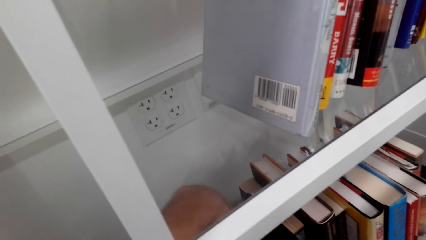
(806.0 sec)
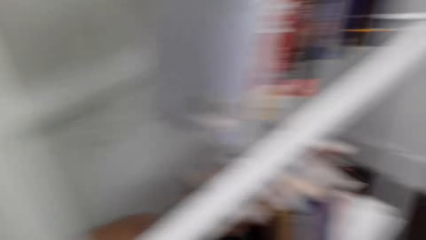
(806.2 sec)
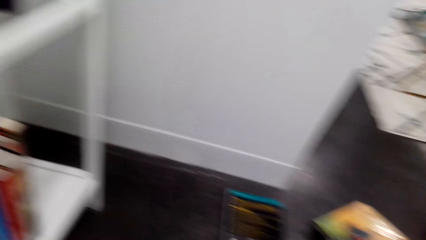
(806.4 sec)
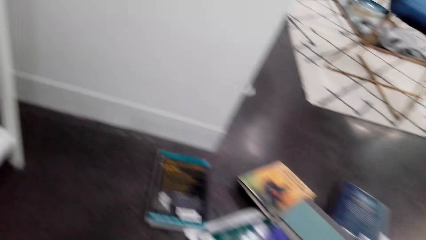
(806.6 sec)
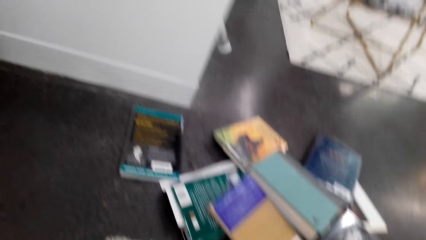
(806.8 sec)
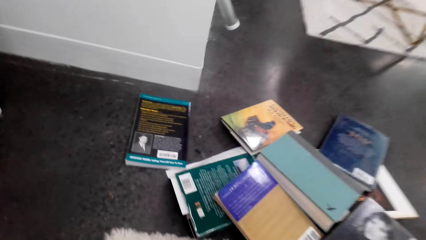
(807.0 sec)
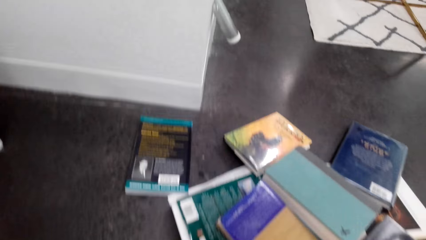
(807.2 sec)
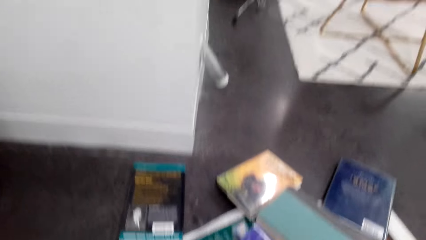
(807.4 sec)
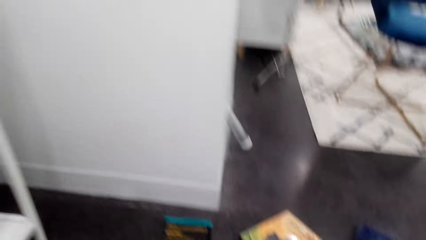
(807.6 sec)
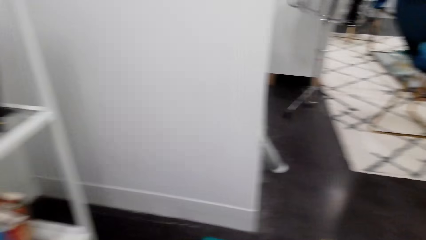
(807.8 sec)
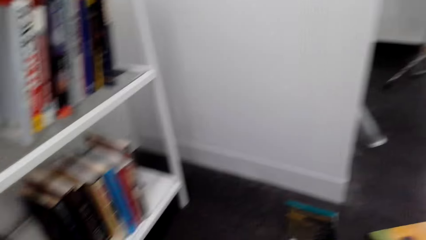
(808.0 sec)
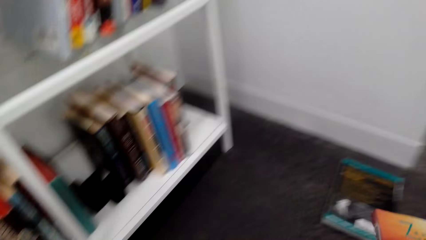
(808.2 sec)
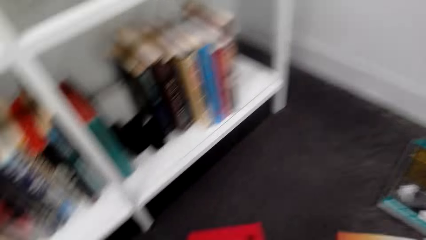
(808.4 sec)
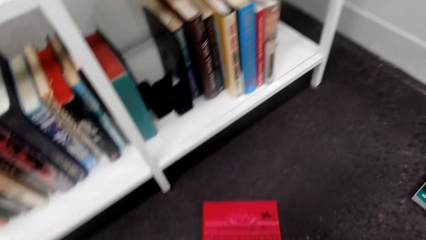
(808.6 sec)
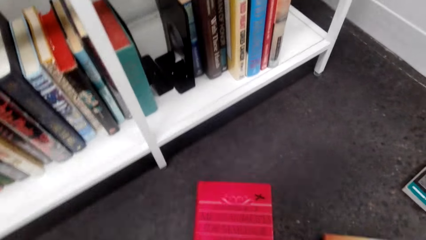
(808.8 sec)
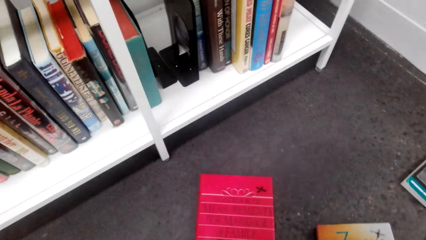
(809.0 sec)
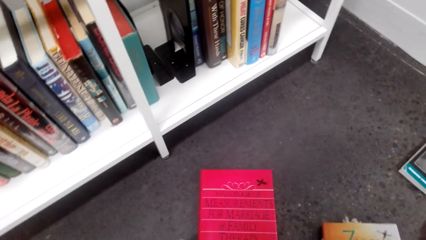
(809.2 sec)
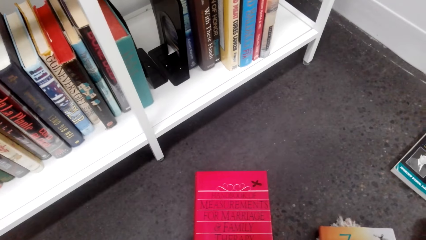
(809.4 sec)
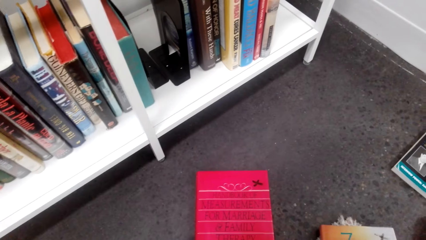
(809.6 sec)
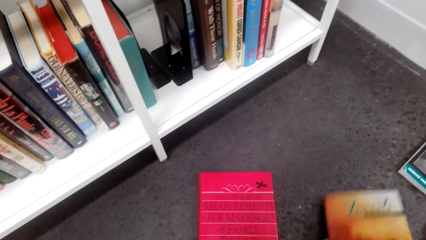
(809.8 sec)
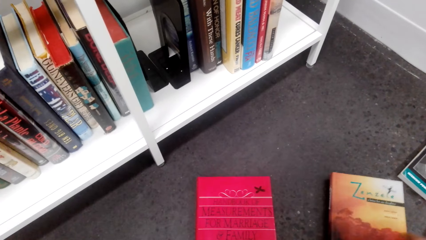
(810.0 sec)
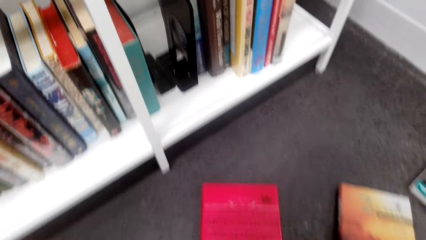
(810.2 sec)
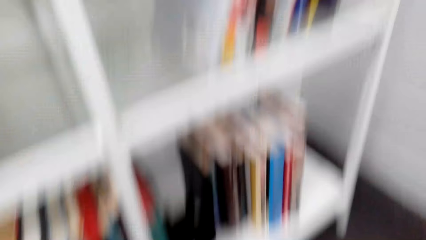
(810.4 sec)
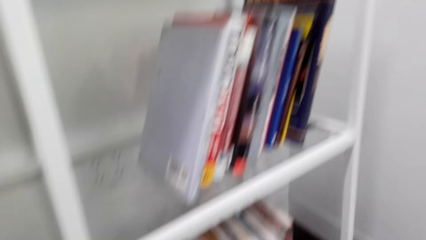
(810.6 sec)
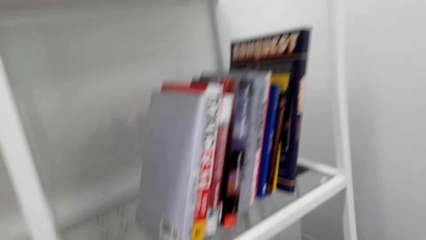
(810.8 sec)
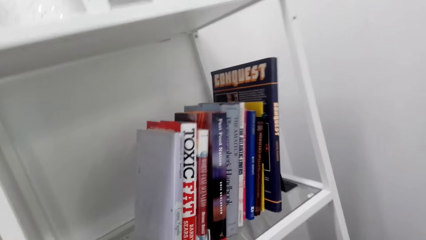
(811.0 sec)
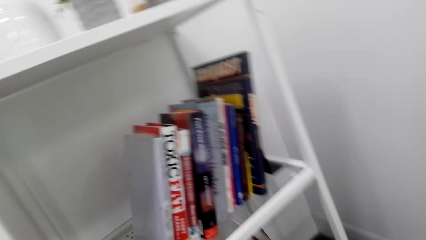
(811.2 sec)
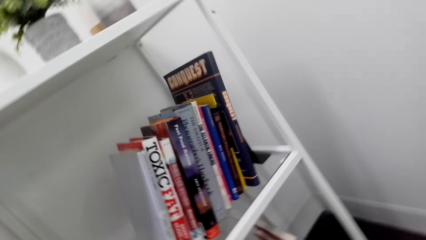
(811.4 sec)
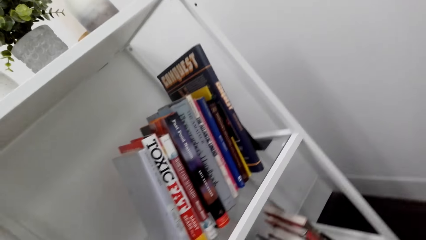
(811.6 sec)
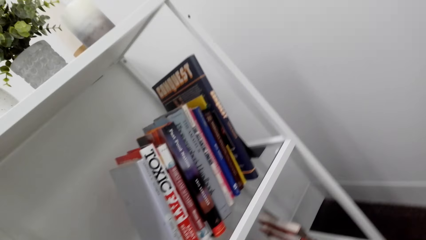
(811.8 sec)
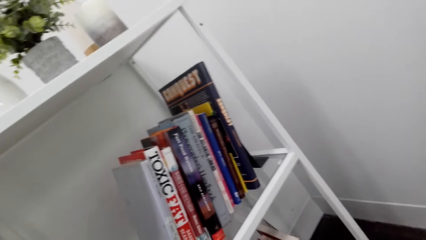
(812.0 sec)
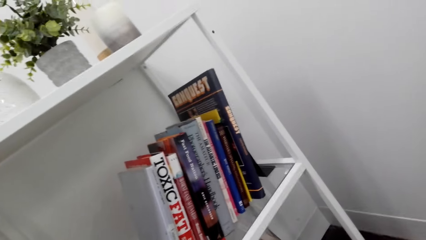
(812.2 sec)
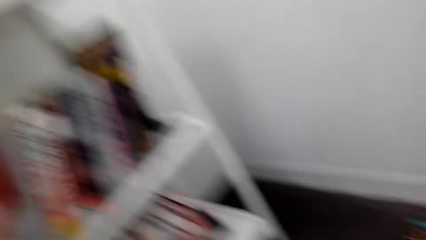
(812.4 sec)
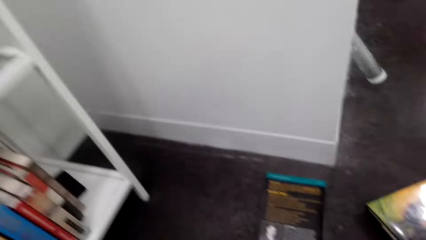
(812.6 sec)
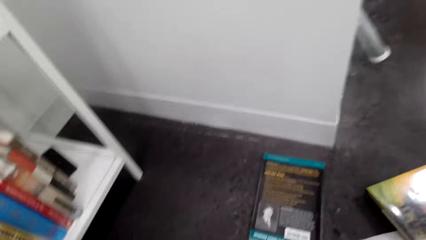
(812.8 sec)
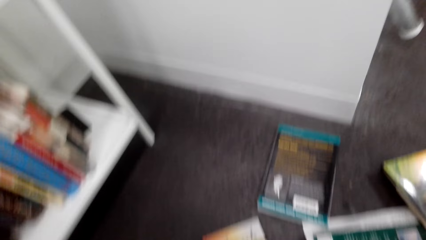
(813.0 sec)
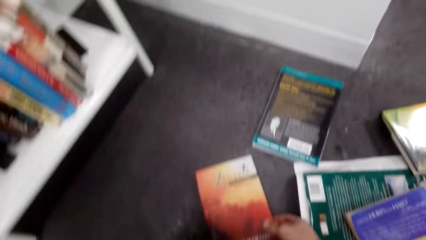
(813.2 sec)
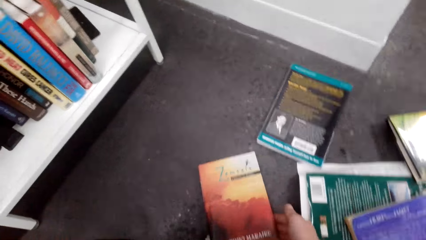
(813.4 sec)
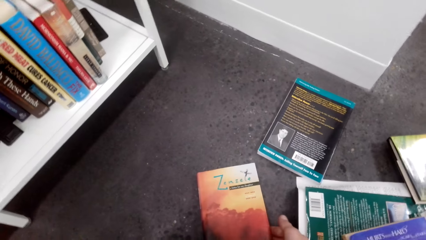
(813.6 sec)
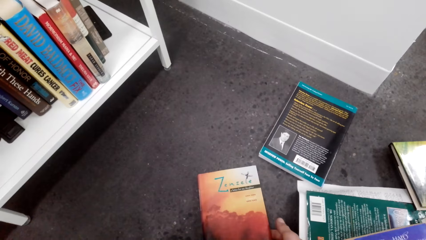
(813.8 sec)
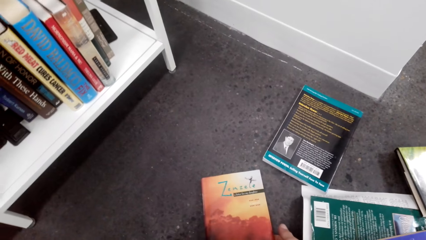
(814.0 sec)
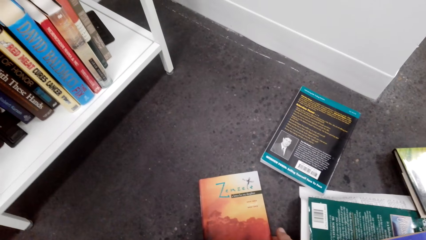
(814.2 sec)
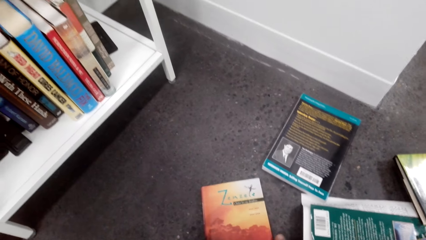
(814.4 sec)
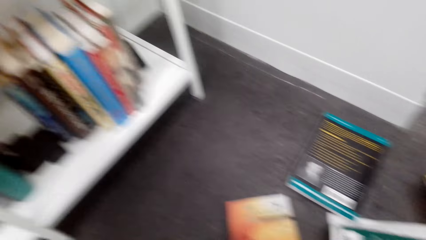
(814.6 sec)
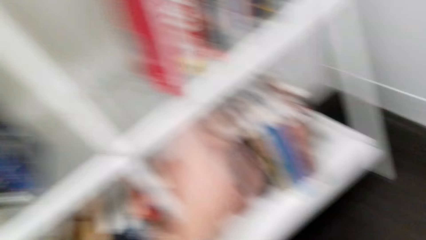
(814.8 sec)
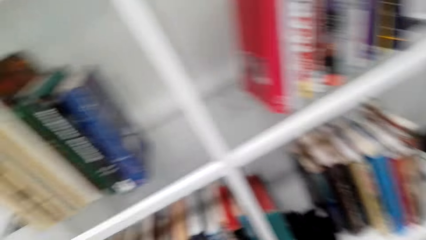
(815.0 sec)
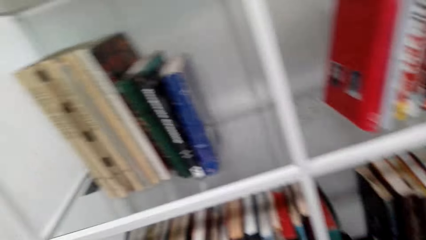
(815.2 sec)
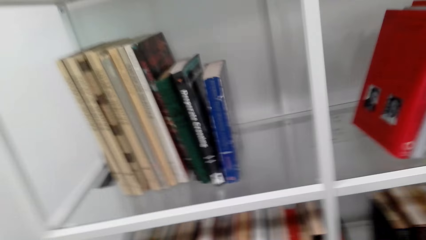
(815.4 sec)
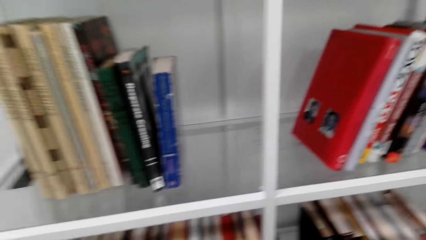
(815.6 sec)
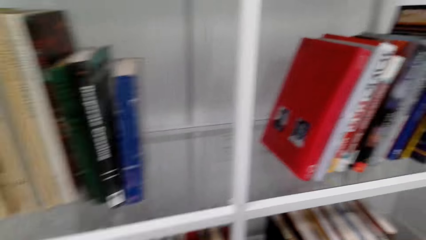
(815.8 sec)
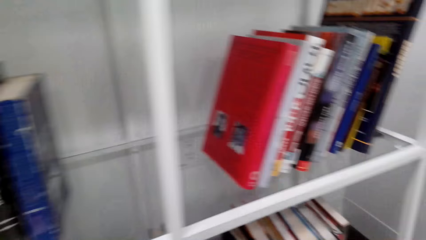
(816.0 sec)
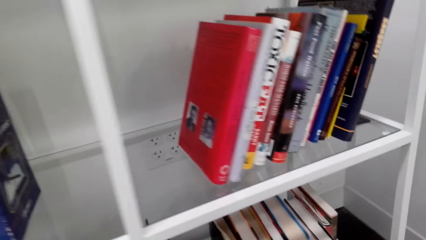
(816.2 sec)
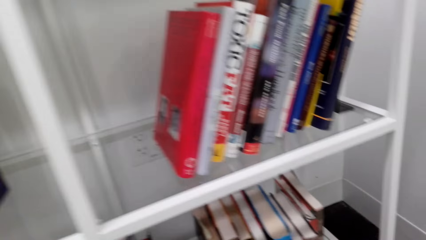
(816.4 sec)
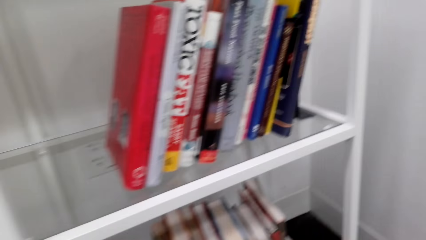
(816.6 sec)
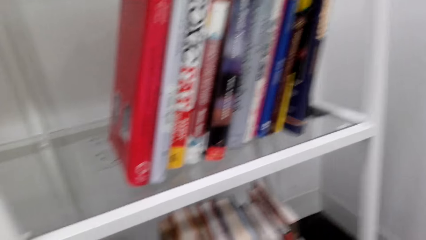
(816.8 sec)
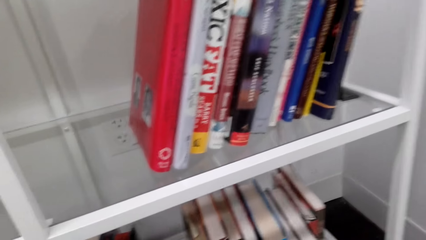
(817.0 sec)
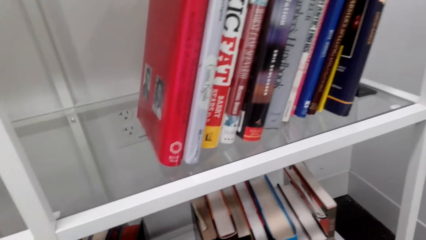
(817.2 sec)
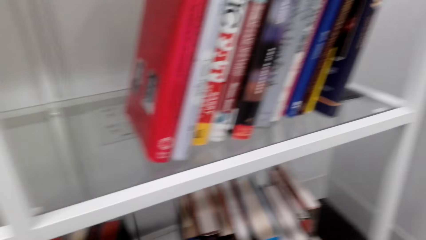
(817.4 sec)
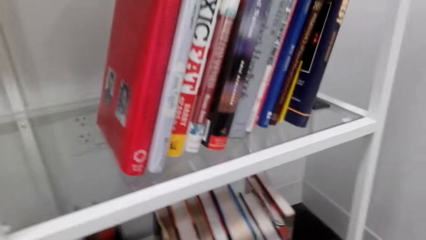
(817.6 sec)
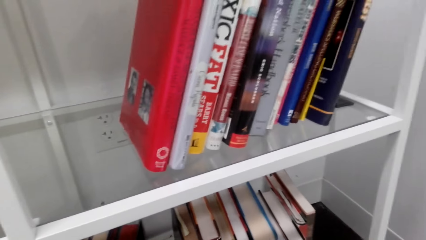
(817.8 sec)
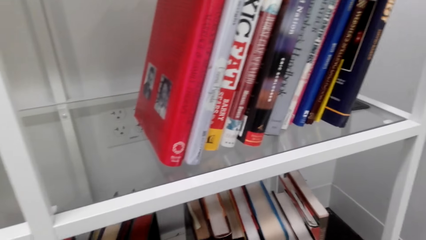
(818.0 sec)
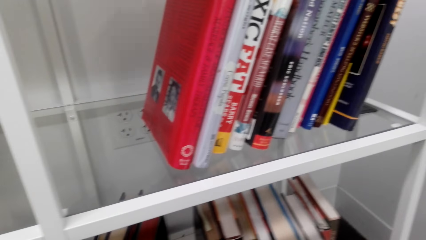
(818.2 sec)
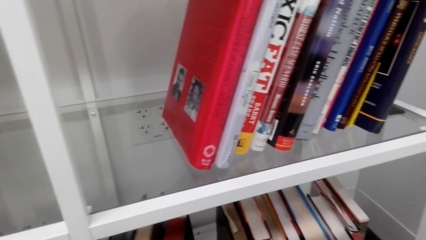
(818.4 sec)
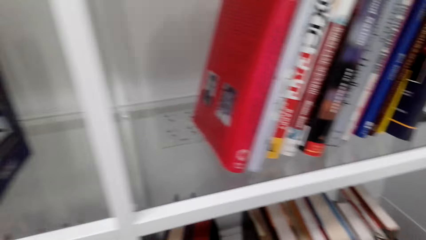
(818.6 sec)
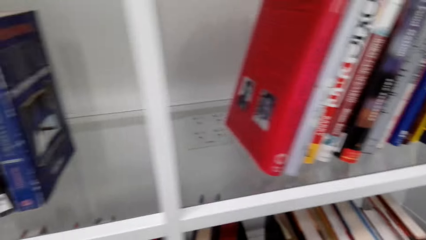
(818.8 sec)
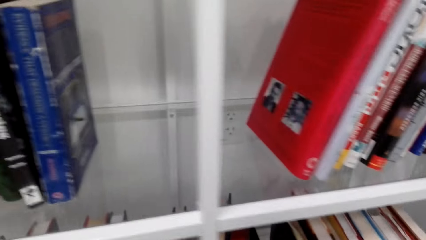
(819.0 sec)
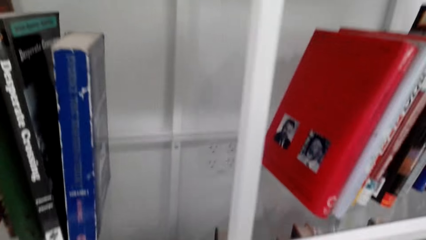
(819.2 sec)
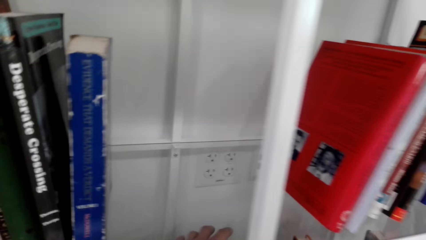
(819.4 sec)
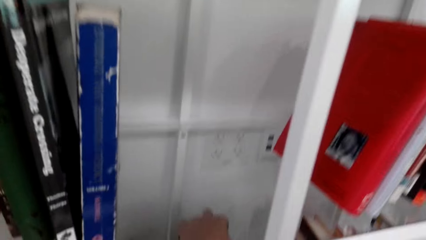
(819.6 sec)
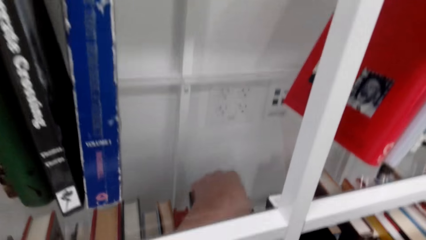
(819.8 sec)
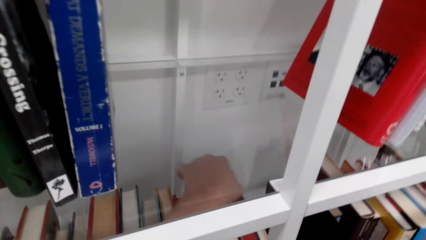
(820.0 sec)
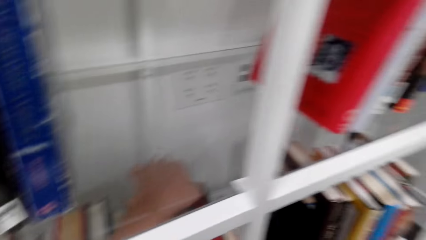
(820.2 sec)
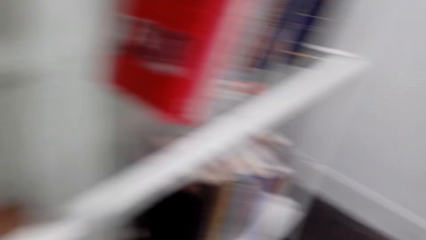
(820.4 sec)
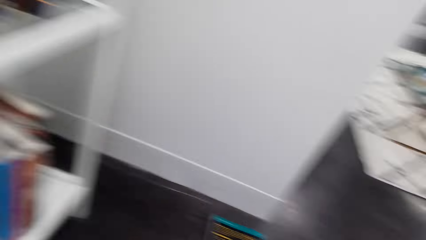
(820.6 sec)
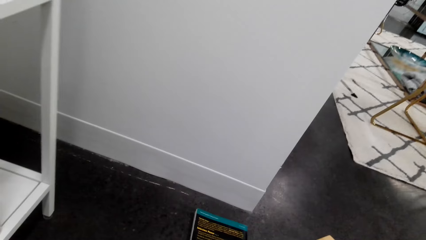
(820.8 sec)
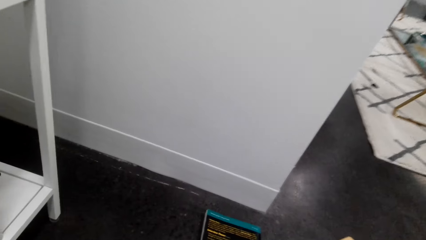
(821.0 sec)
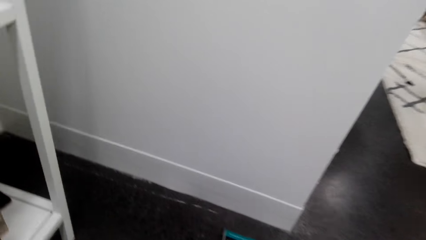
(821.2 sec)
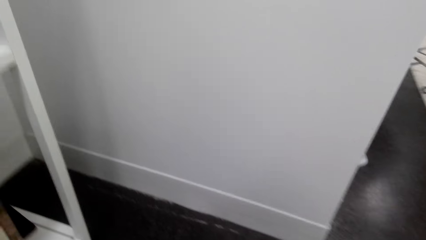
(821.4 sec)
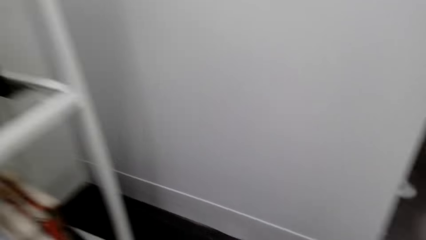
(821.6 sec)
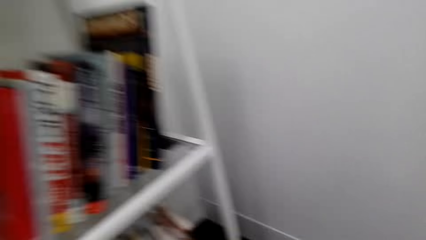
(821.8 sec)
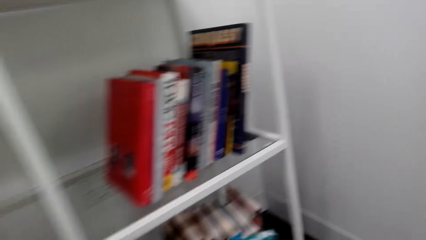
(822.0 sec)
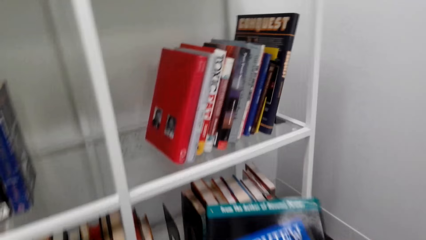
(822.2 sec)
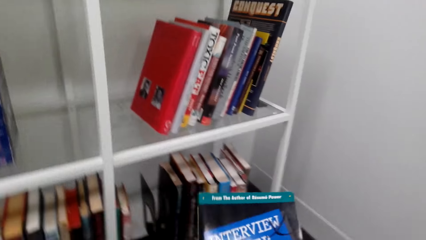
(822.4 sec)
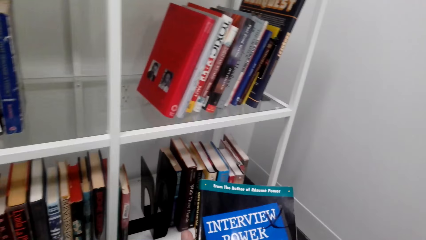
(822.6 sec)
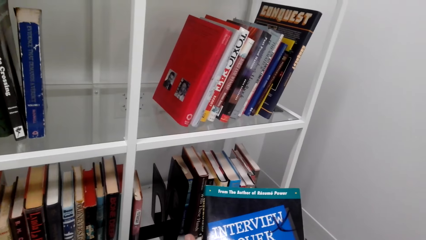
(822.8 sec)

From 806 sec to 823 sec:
The camera wearer arranges books on the bookshelf. They put a book in the shelf. They place a book on the floor. They move the book on the floor. They put a book in the shelf. They pick up a book. They arrange books on the bookshelf.
